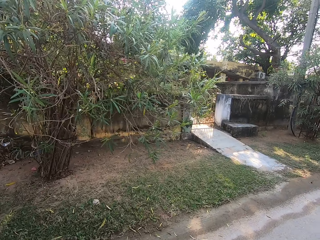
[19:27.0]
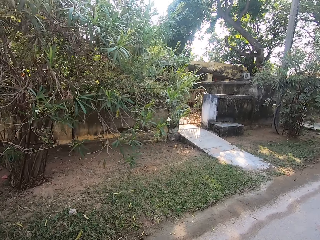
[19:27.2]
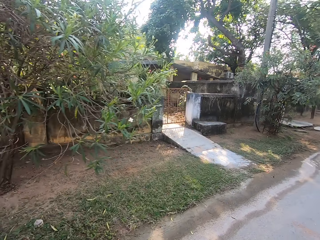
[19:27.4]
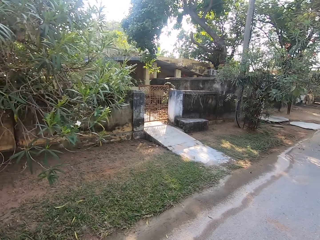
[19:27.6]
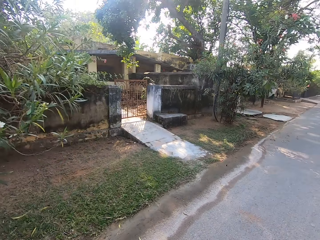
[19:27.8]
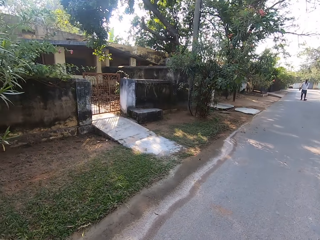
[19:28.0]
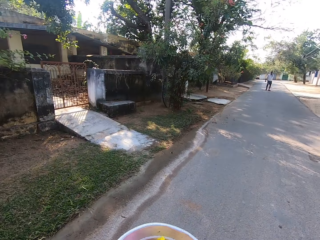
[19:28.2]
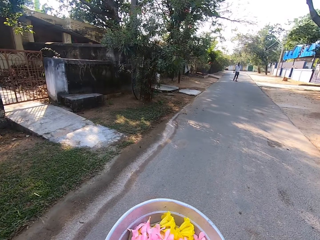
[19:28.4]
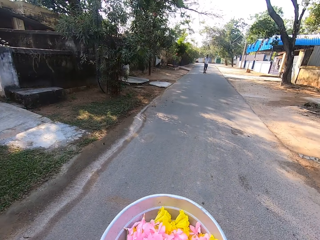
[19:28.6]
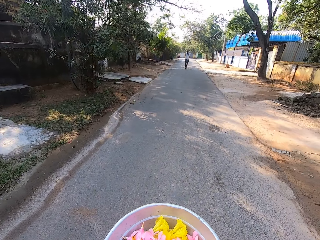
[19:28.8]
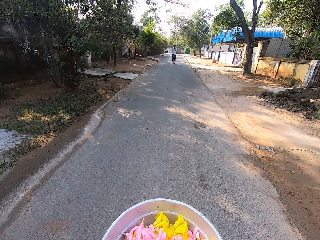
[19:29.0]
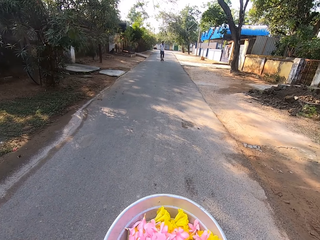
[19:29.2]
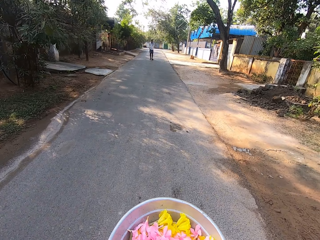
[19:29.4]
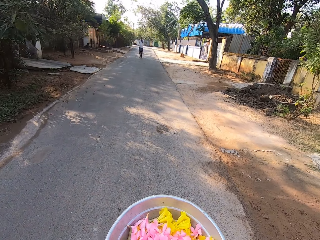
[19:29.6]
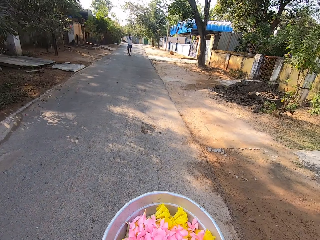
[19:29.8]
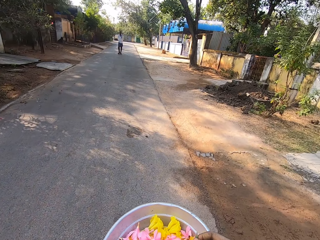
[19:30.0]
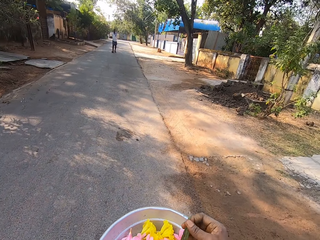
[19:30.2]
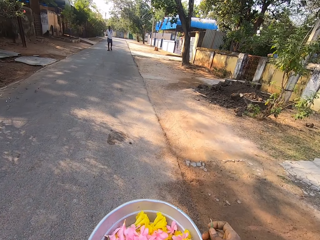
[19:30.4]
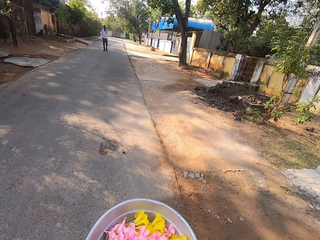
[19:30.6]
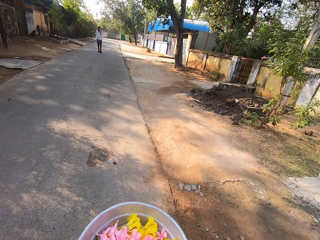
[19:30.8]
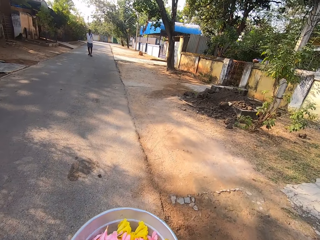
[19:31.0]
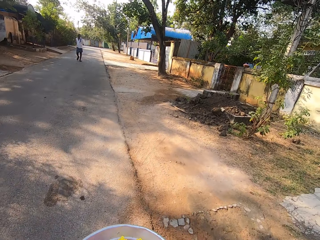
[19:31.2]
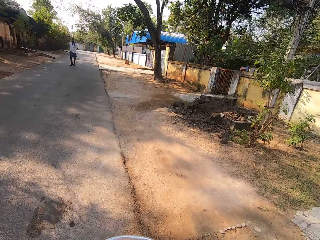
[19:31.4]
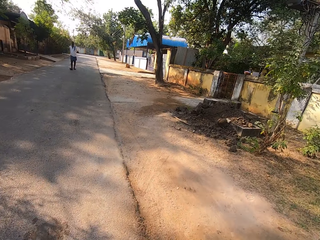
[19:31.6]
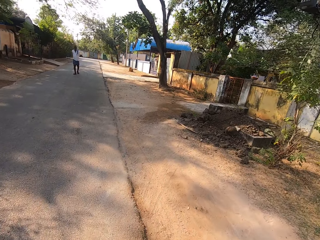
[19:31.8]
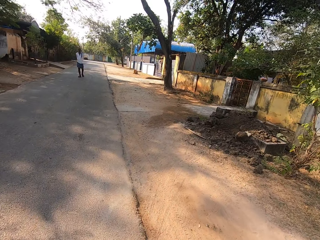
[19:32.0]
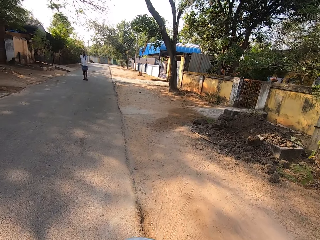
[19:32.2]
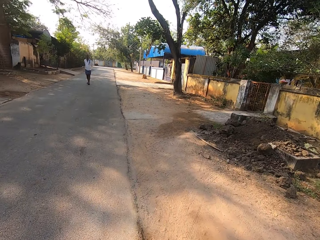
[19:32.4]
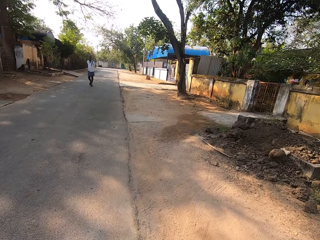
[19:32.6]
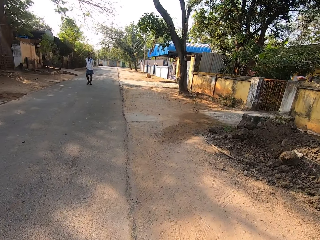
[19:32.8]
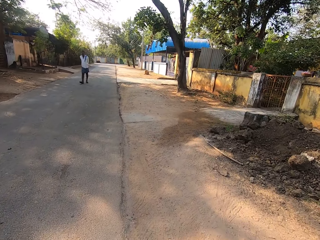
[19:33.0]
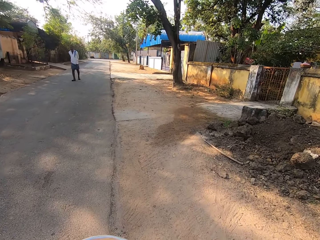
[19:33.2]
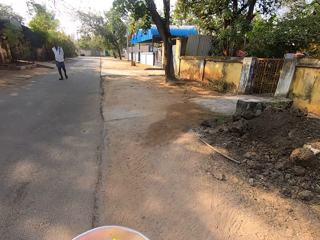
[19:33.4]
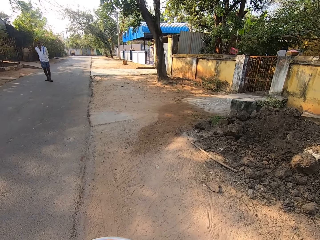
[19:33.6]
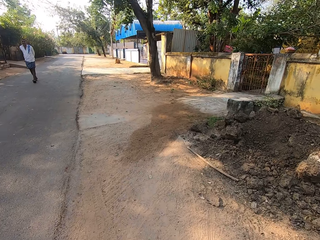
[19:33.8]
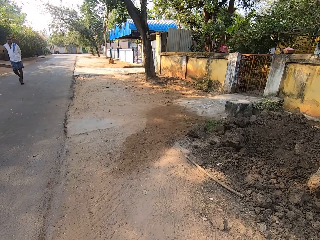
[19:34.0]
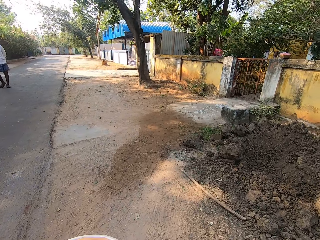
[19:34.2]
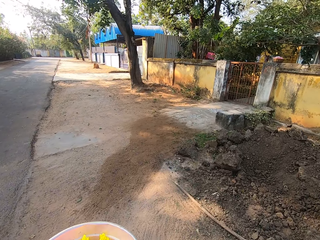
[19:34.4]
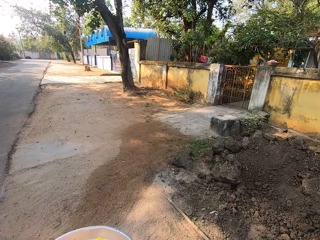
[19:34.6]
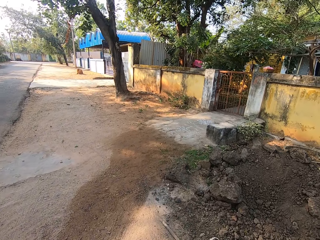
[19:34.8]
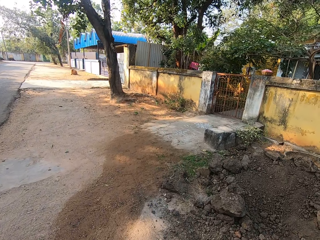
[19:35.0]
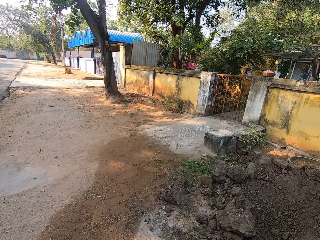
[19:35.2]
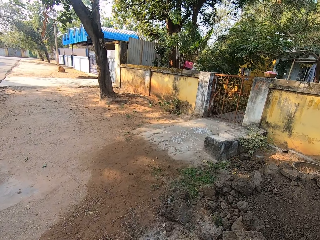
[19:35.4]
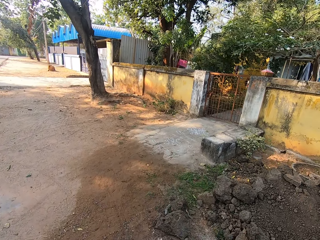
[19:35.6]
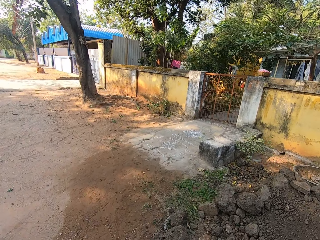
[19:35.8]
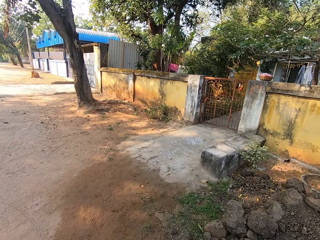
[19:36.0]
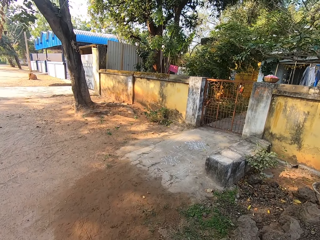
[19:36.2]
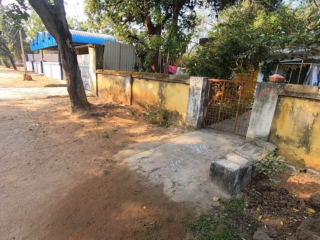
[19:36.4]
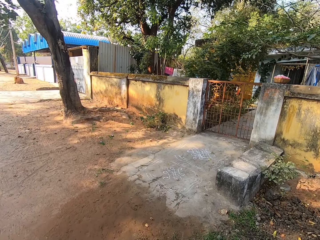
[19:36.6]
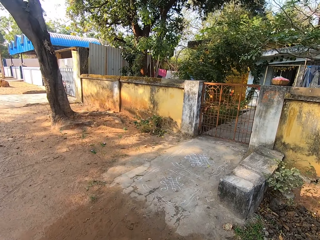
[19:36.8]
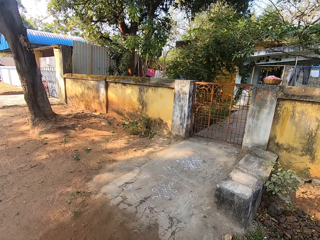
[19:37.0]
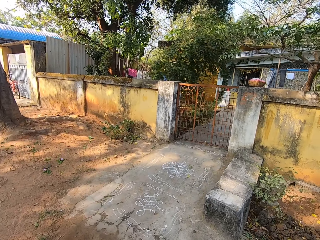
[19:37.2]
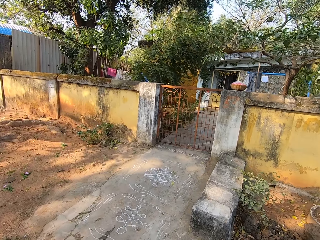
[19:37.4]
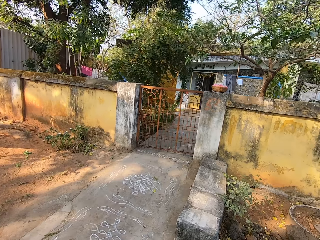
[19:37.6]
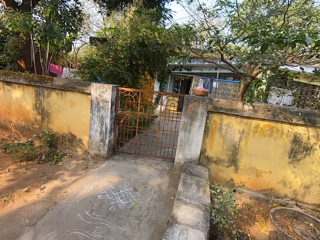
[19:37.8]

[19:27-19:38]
The camera wearer stares at the flowers in a dish. They remove a piece of stick from the flowers with the right hand. They walk around on the road.

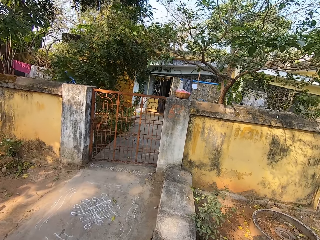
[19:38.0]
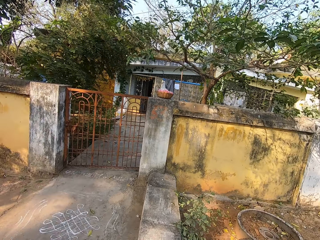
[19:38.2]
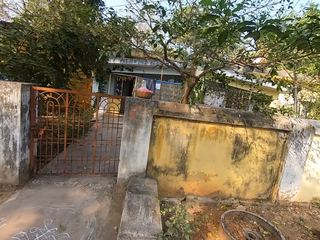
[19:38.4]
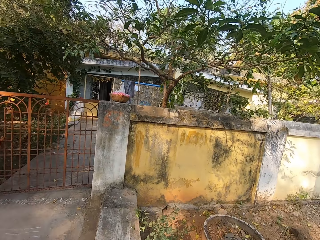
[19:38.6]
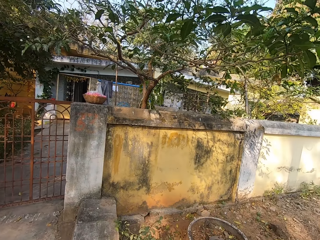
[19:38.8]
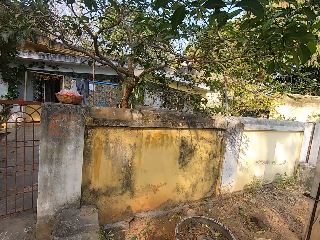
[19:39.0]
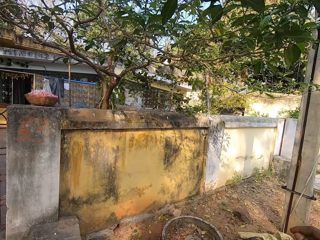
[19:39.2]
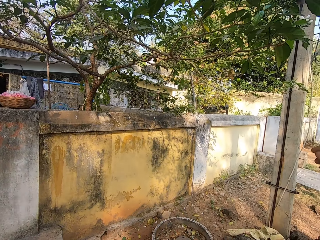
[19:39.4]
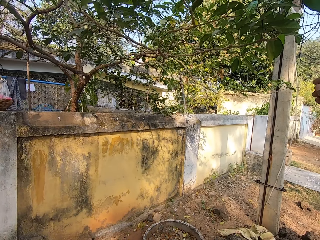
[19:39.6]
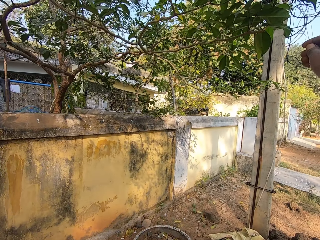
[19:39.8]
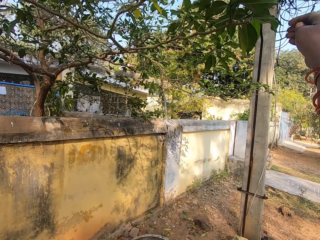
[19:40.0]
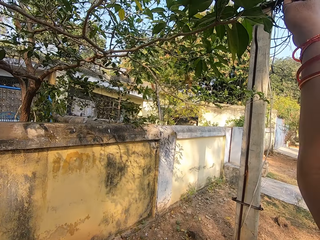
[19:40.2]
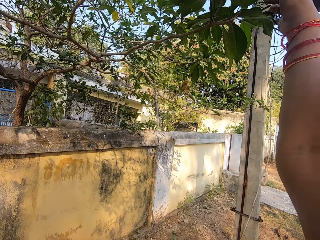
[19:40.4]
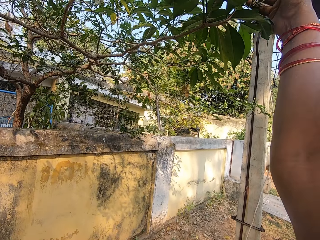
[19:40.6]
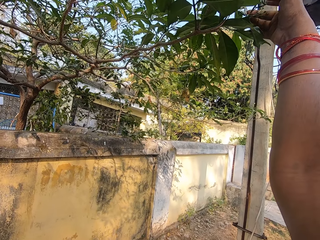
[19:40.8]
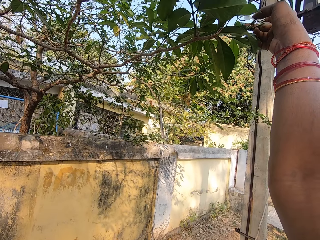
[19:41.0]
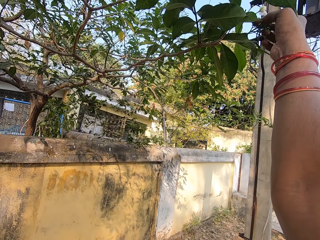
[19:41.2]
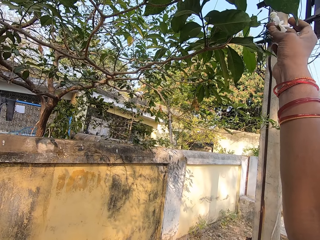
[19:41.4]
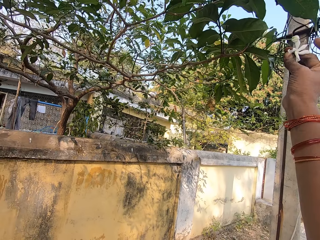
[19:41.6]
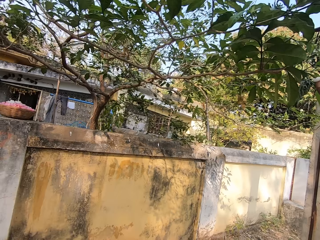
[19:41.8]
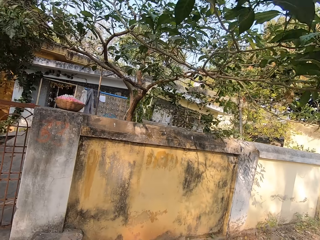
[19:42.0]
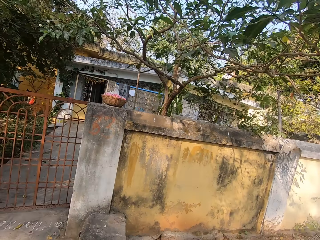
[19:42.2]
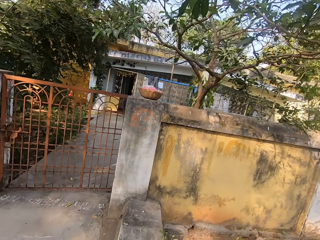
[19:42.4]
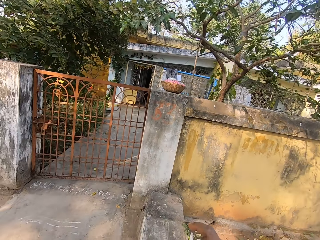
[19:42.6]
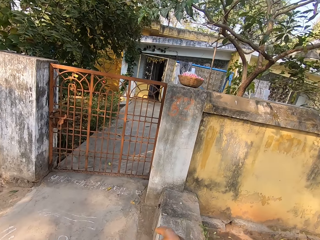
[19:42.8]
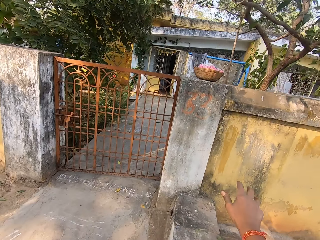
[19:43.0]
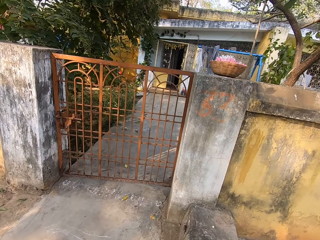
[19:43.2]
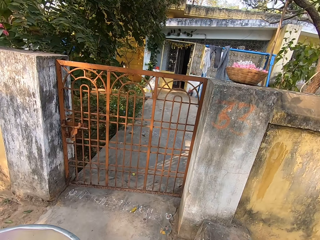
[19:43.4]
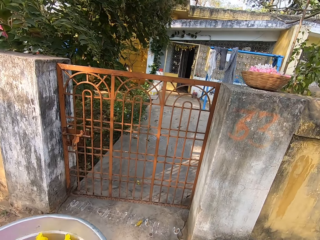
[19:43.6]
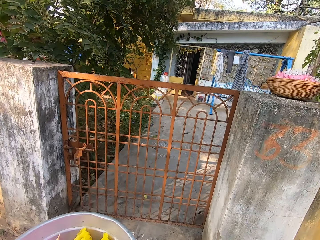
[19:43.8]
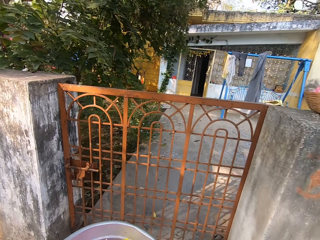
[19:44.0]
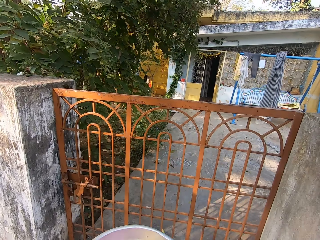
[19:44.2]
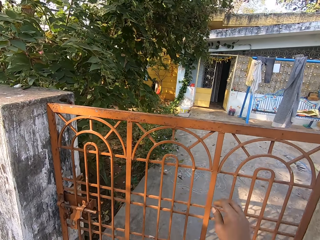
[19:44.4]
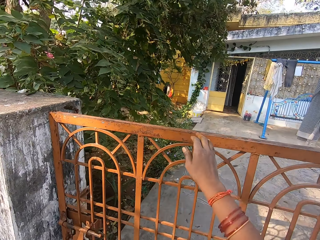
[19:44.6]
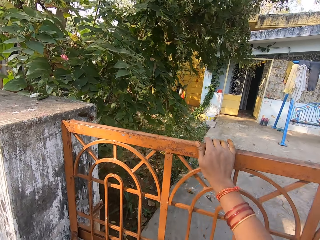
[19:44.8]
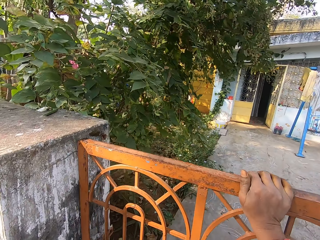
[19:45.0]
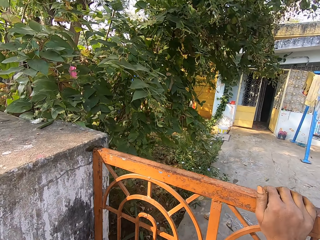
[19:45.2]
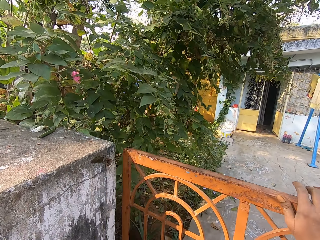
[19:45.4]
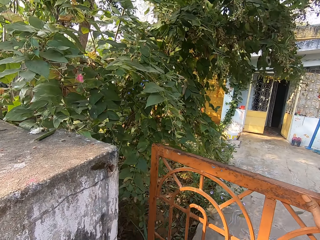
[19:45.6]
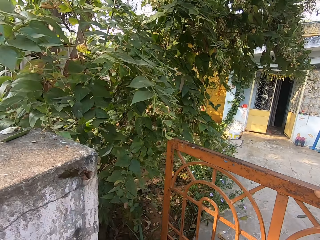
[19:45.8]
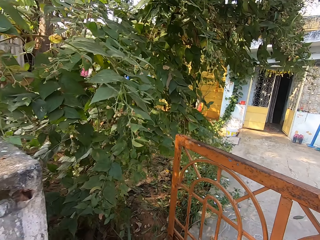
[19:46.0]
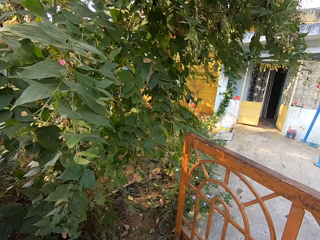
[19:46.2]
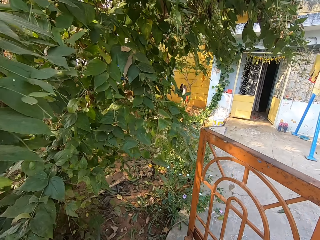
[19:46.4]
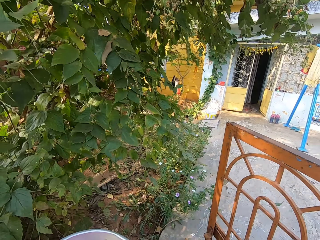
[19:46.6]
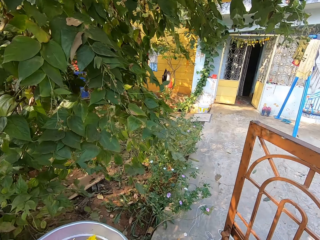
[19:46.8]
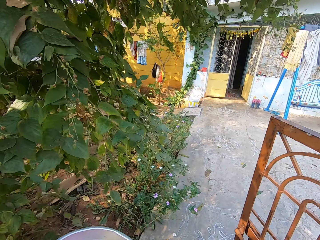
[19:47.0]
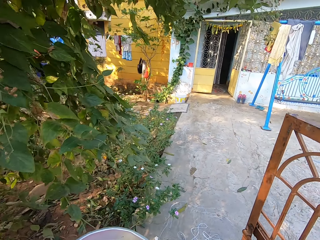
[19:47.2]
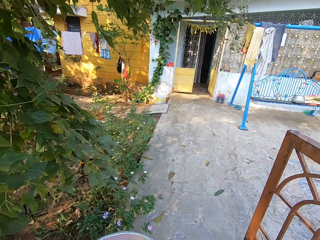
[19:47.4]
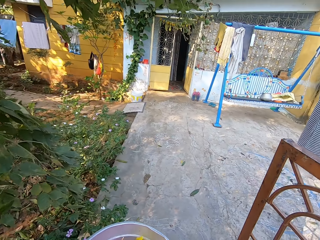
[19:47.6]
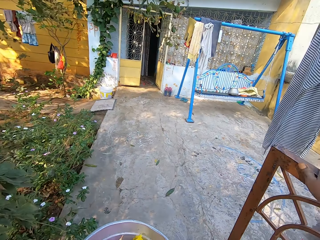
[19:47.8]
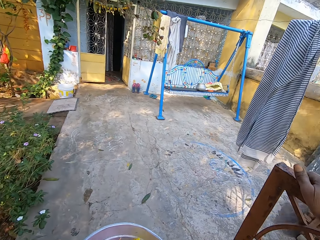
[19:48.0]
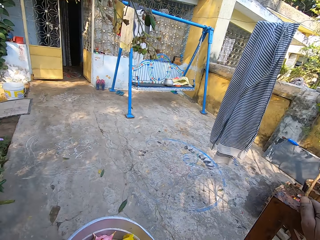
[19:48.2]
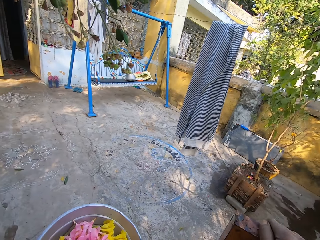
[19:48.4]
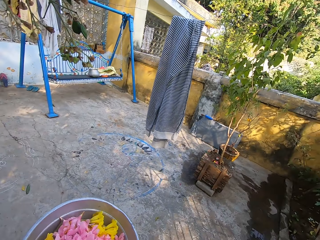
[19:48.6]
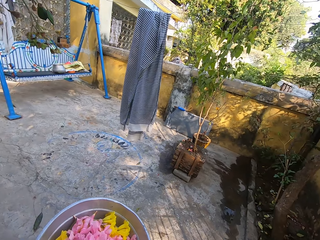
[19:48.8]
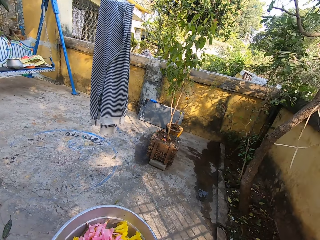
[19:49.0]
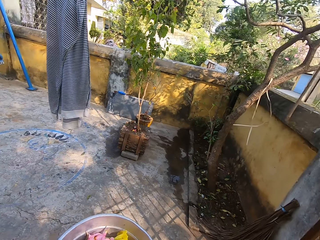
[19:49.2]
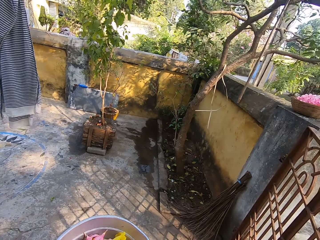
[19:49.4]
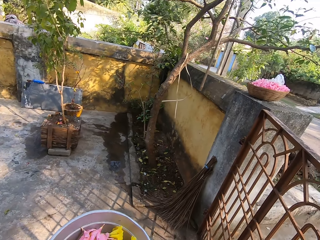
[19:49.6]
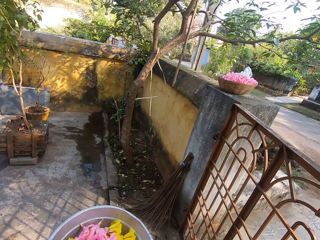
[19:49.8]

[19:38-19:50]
The camera wearer picks flowers on the plant with the right hand. They stare around and put the flowers in the bowl. They walk towards the gate and walk around the field. They open the gate with the right hand. They walk around.
